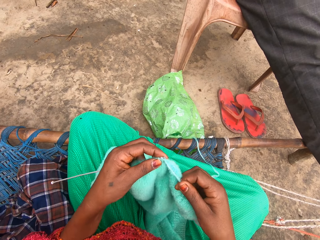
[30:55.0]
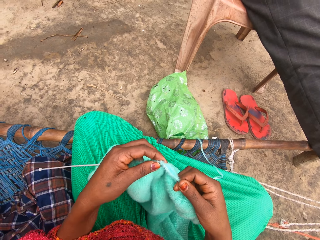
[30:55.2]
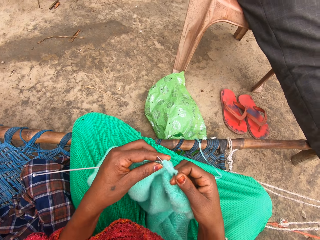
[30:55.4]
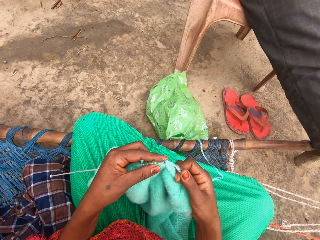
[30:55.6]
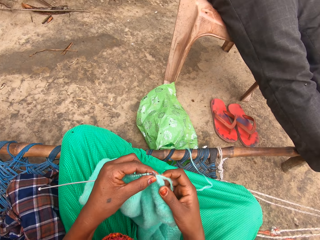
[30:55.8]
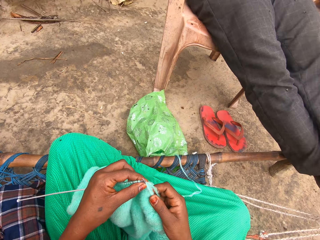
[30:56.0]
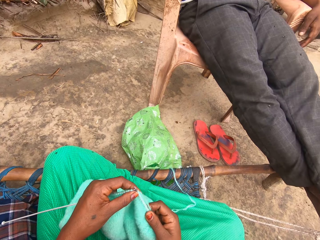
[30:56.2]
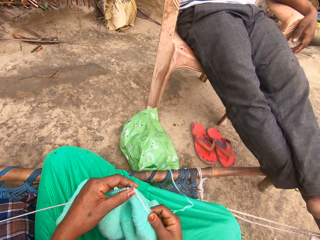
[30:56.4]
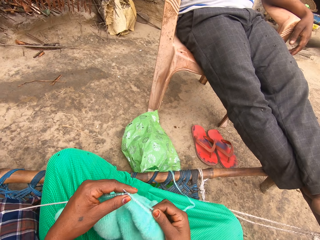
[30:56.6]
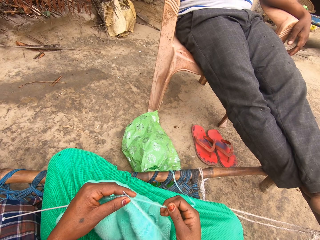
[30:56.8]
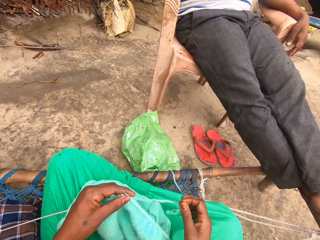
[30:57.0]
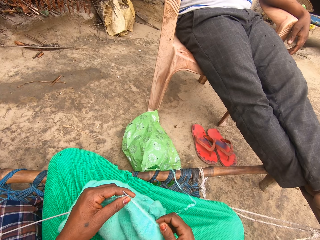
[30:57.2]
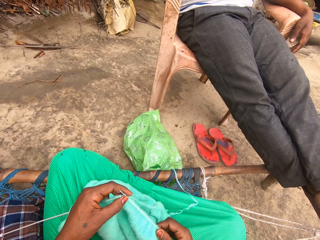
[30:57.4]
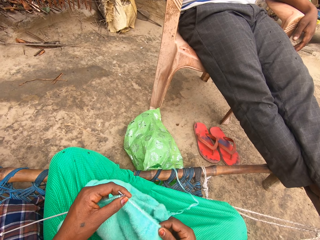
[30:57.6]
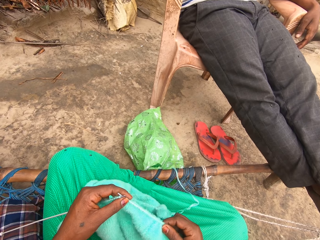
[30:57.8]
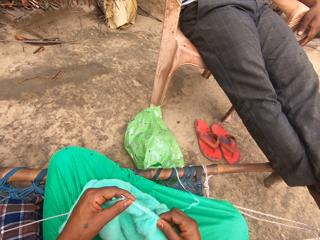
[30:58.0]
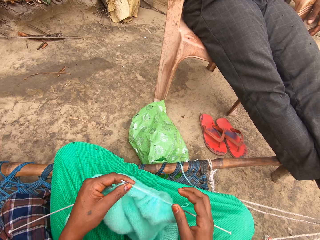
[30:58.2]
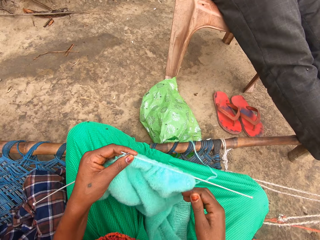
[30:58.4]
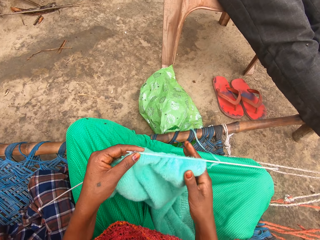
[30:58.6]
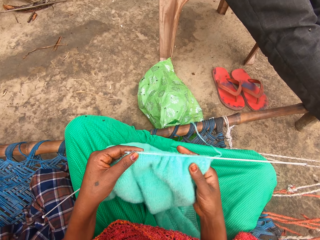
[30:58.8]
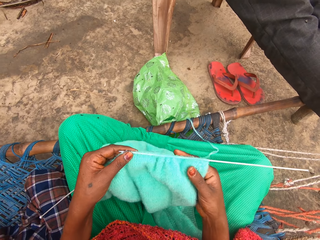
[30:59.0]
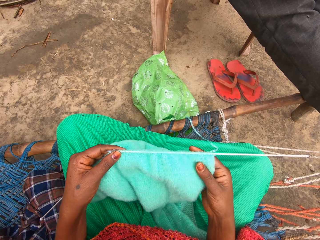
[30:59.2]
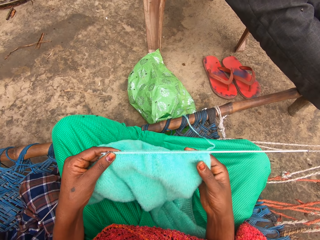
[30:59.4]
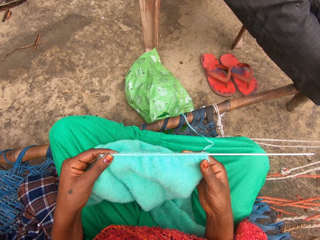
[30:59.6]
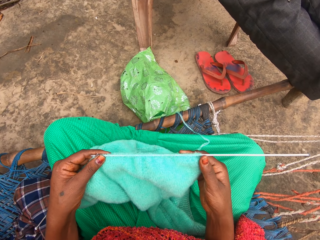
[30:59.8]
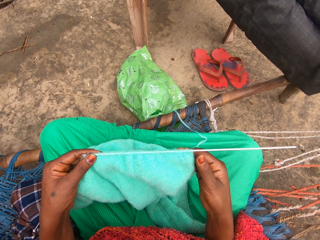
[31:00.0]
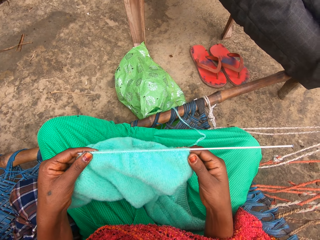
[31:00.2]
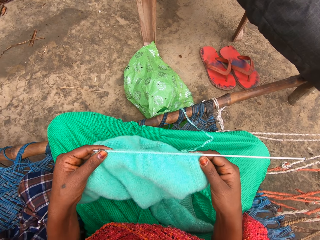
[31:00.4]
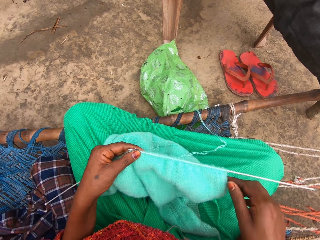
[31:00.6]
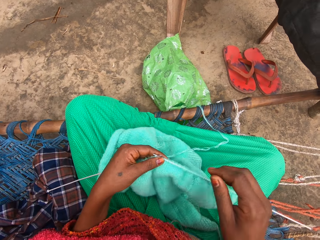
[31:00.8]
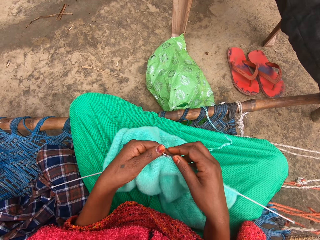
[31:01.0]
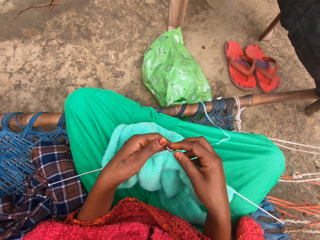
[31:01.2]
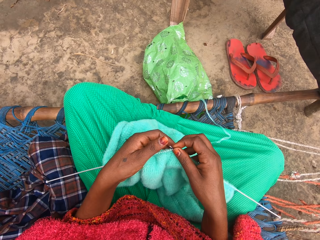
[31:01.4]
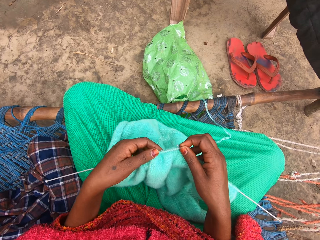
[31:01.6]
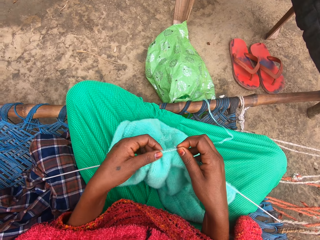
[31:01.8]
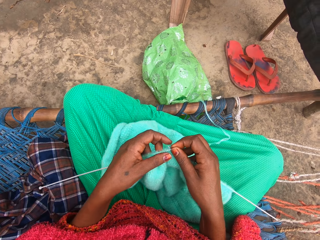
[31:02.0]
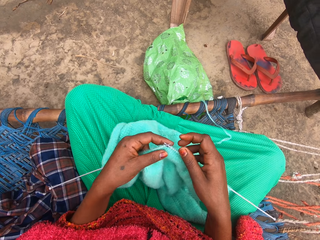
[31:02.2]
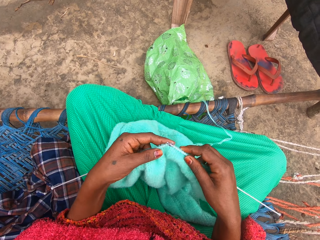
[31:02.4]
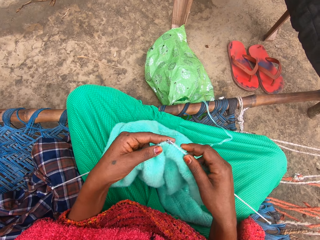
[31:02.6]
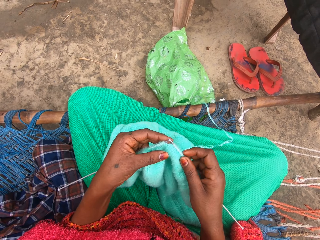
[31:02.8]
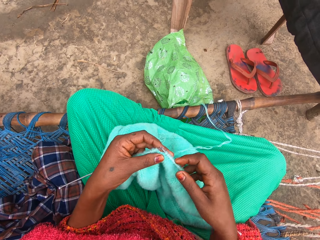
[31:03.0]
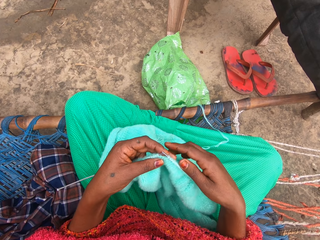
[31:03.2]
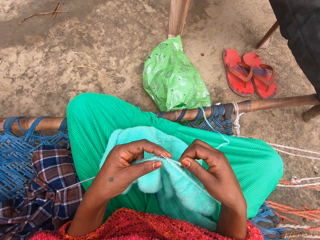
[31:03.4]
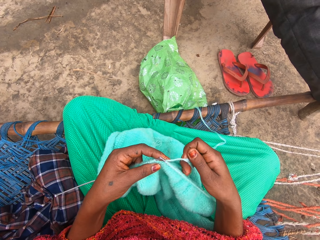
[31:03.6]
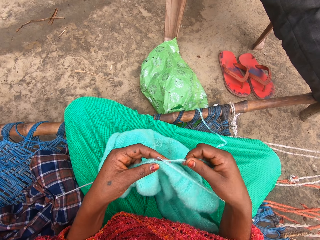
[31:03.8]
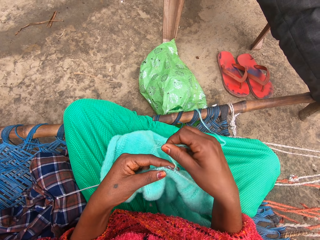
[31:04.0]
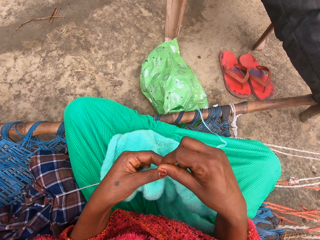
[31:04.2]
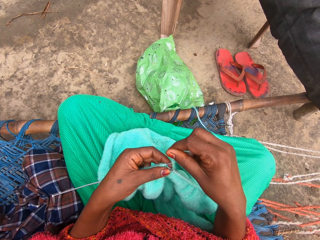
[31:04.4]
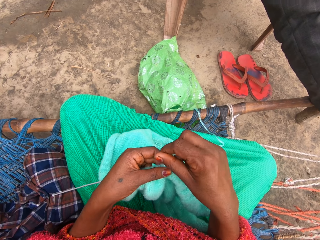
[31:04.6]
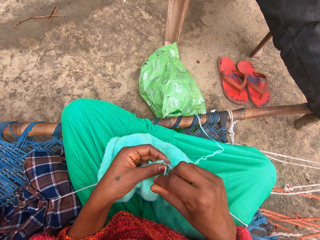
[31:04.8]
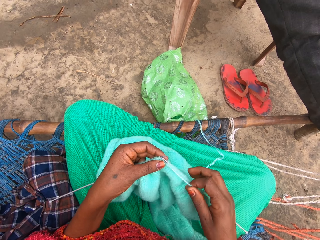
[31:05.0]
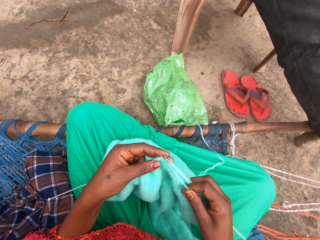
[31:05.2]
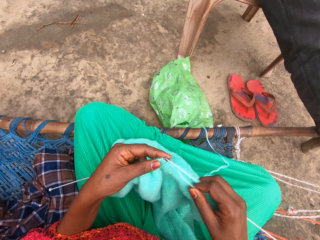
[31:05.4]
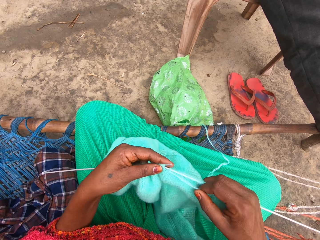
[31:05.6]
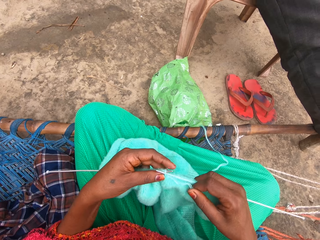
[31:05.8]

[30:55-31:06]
The camera wearer adjusts the knit on the pin in her right hand. She knits with the yarn and knitting pins.

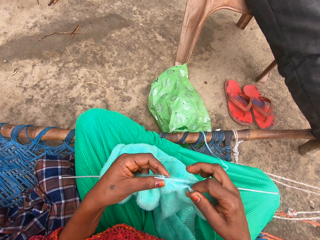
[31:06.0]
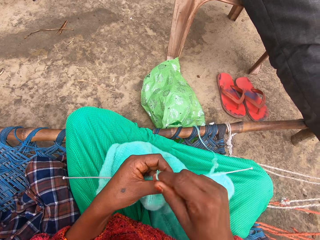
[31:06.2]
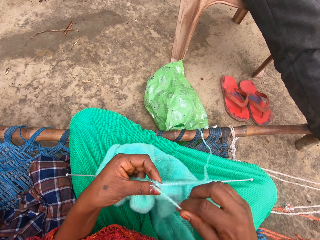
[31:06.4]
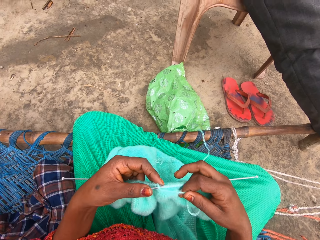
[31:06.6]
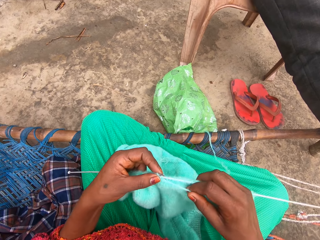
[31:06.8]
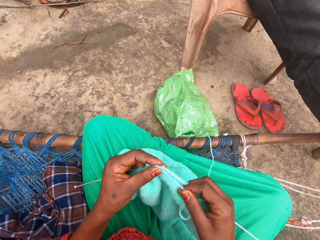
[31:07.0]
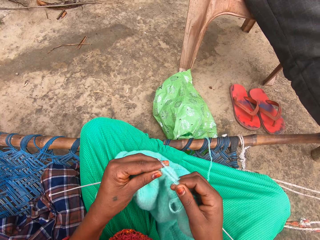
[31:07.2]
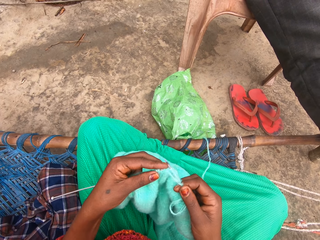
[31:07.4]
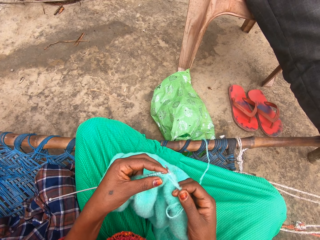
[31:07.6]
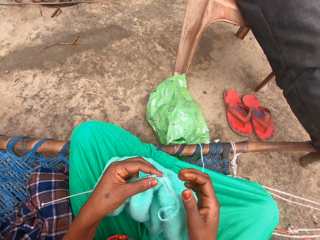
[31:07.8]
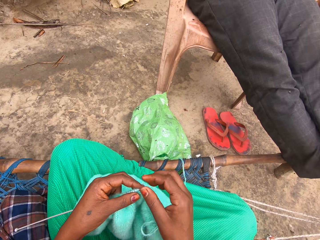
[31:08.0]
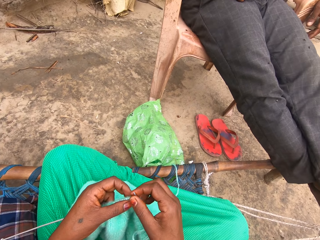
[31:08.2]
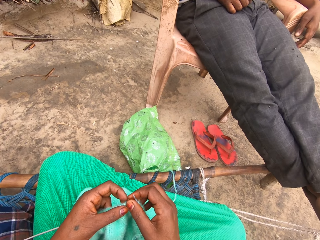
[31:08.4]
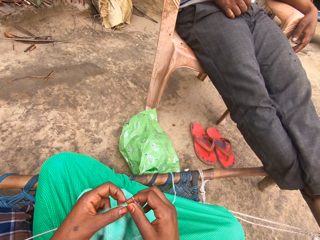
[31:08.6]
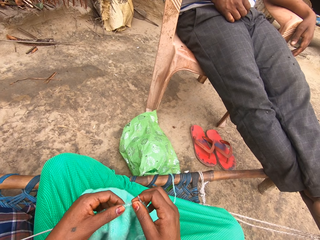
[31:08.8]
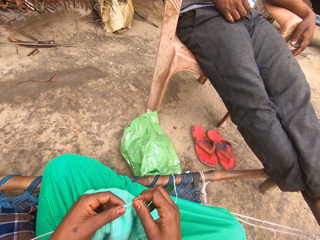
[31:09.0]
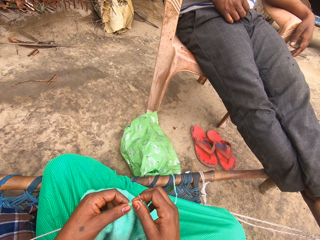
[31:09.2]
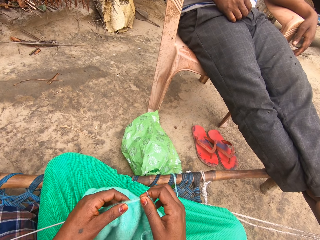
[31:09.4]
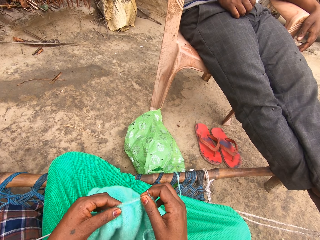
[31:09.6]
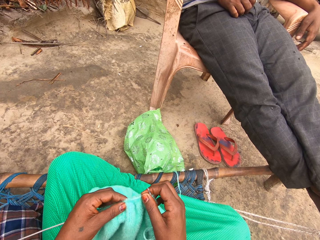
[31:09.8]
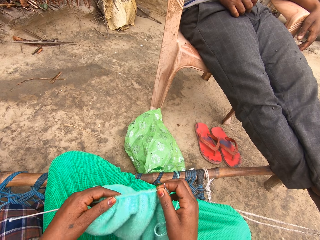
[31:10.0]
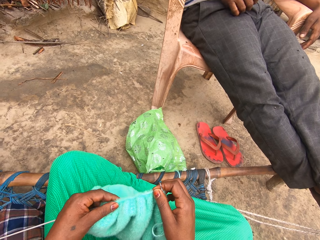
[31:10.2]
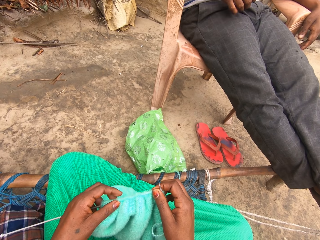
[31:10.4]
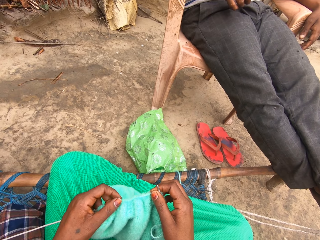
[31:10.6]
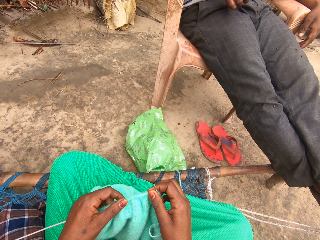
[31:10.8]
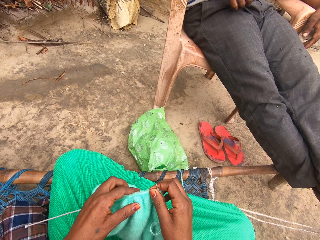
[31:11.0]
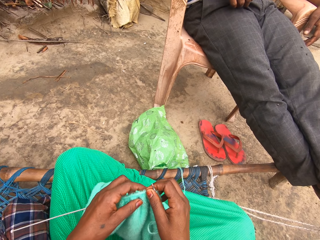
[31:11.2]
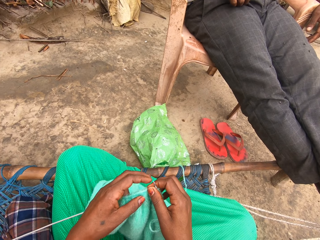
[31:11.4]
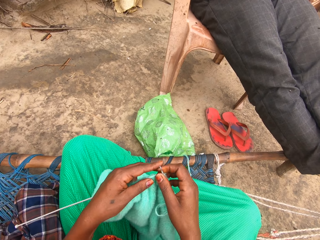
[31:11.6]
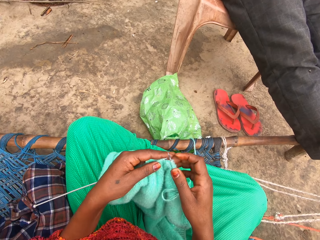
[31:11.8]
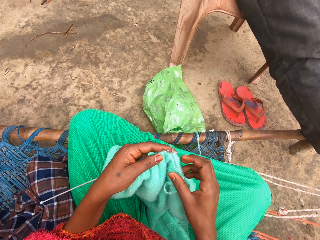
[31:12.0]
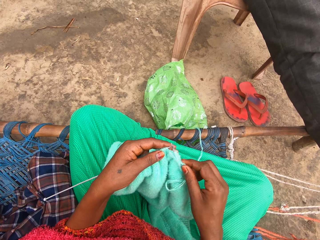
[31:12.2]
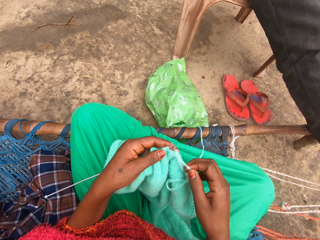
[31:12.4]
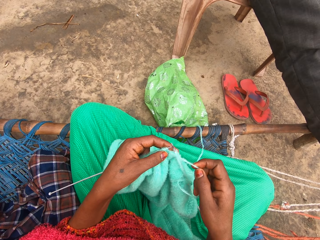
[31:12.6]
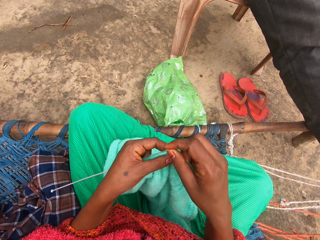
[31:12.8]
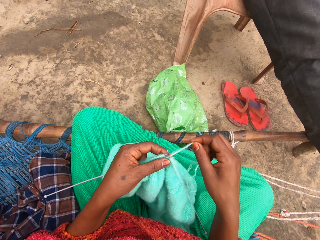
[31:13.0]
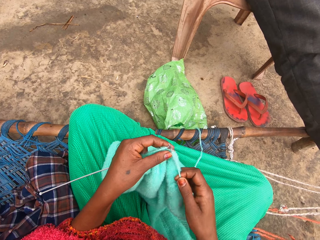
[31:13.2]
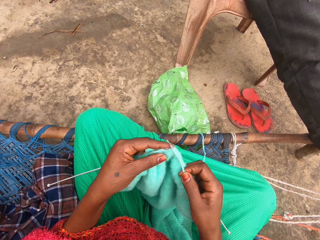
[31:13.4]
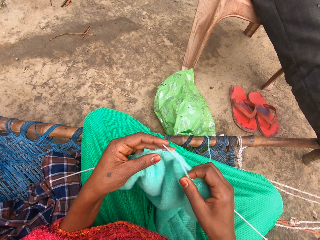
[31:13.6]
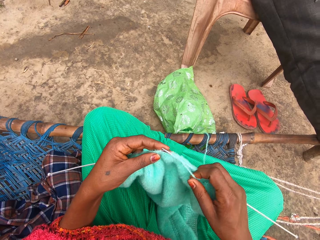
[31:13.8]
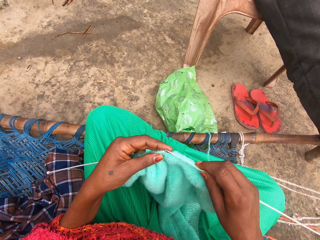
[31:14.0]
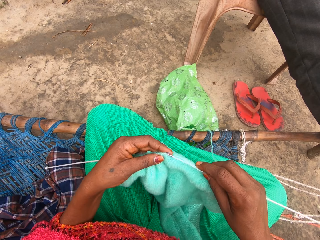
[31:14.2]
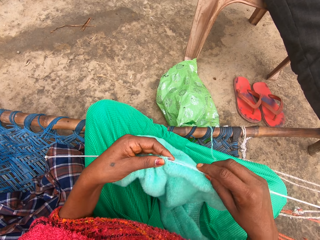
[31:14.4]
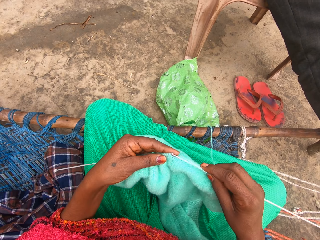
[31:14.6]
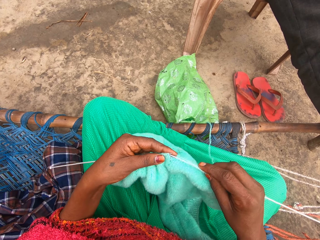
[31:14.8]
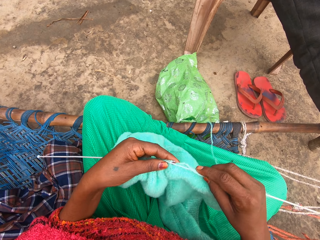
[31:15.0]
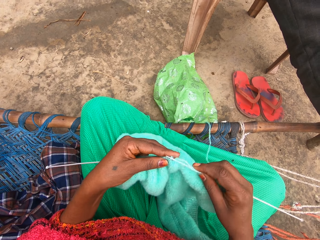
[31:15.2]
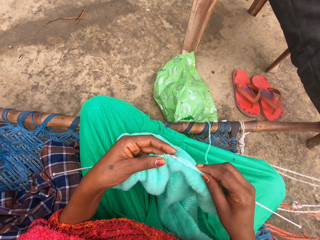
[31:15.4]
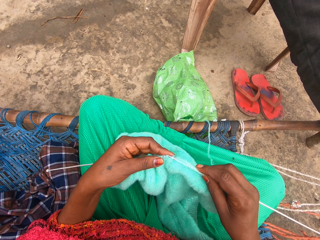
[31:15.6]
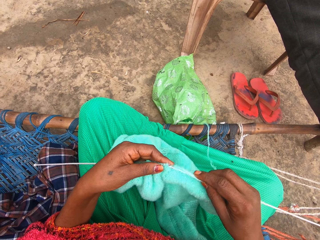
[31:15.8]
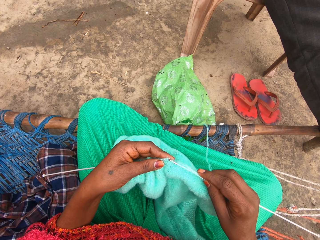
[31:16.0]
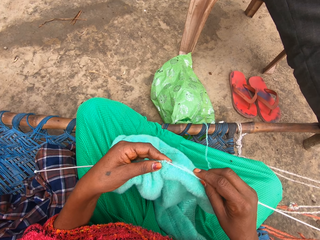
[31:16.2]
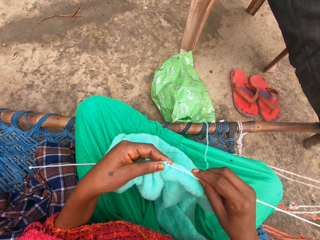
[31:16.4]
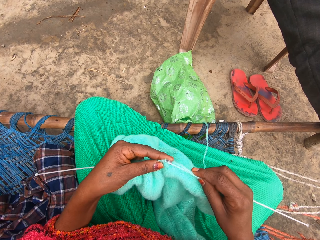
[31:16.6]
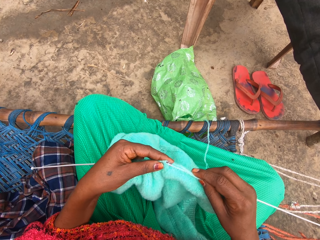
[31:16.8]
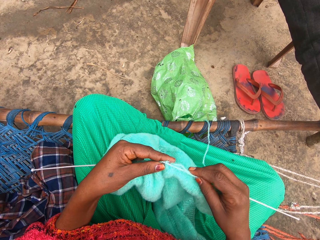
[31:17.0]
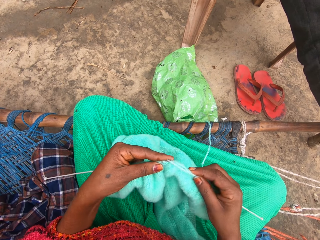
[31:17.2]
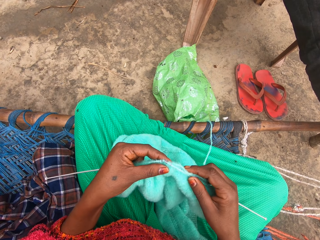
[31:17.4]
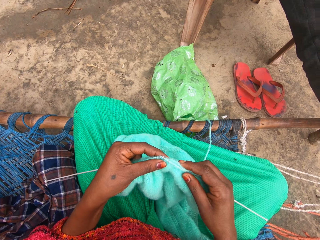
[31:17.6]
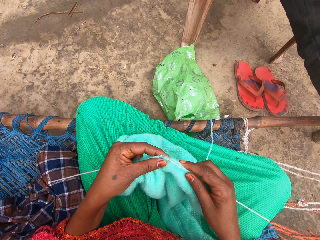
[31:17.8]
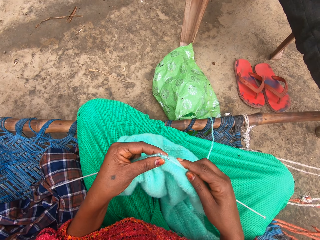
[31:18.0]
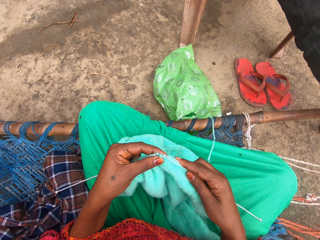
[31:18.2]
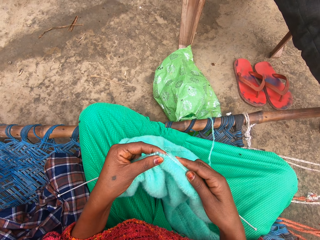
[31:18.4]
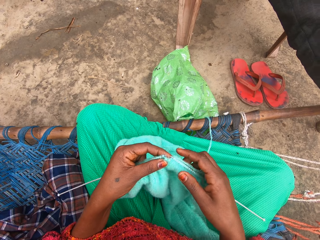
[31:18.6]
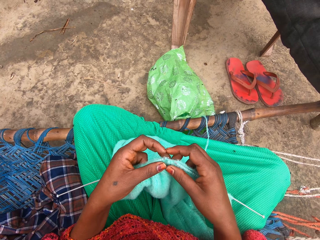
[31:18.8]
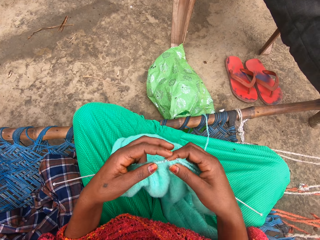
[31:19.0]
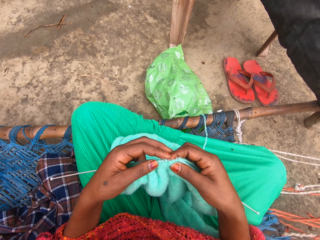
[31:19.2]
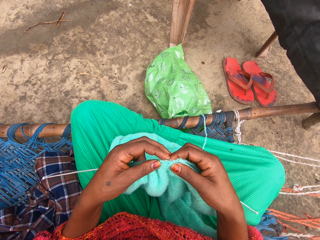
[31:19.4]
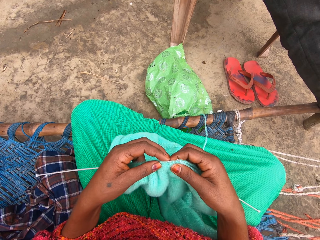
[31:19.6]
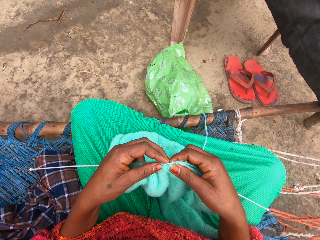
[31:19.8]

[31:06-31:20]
The camera wearer adjusts the knit on the pin in her left hand. She knits with the yarn and knitting pins.
